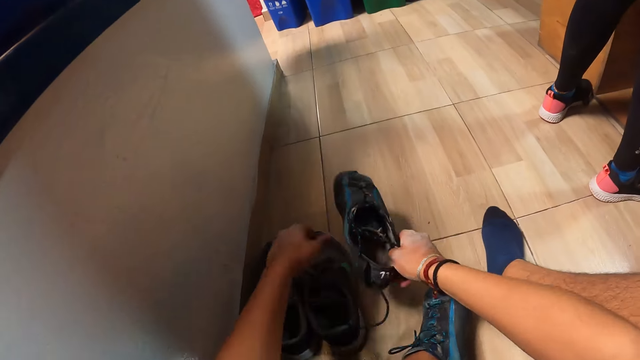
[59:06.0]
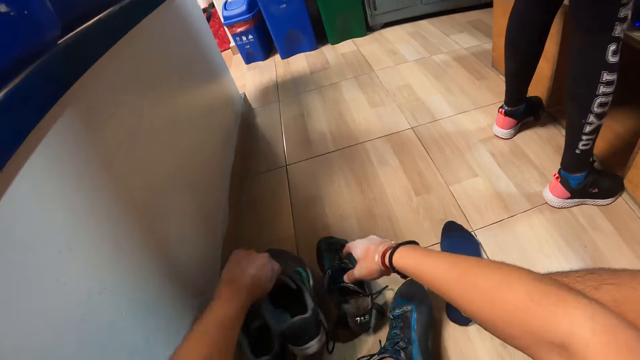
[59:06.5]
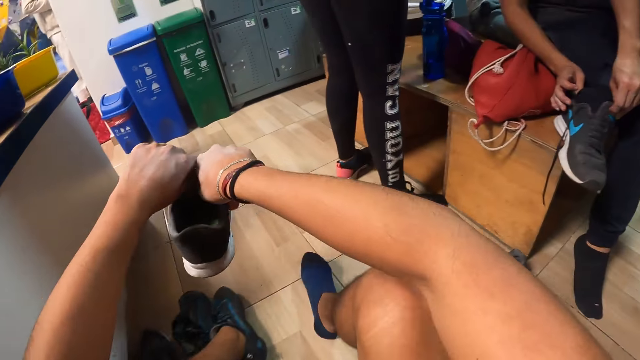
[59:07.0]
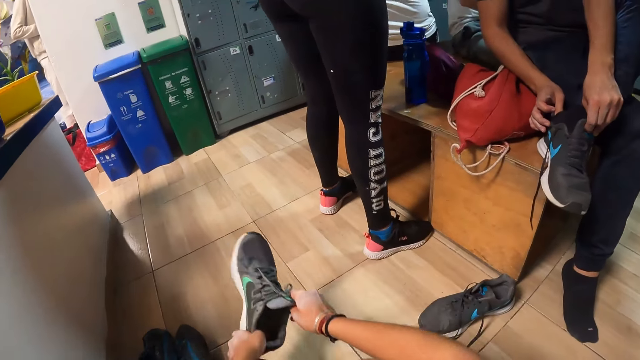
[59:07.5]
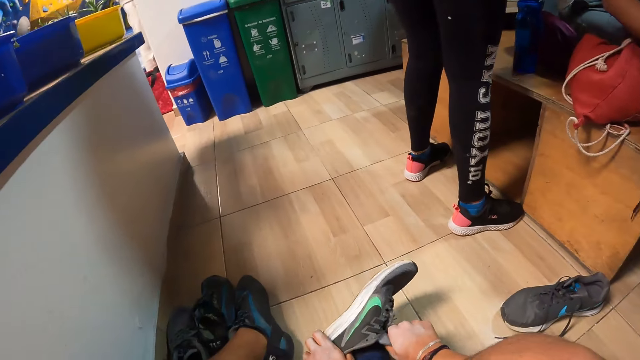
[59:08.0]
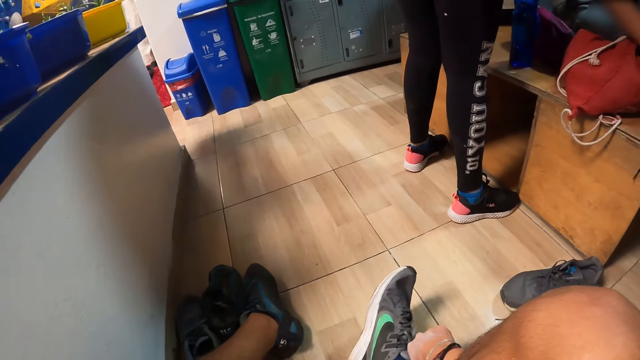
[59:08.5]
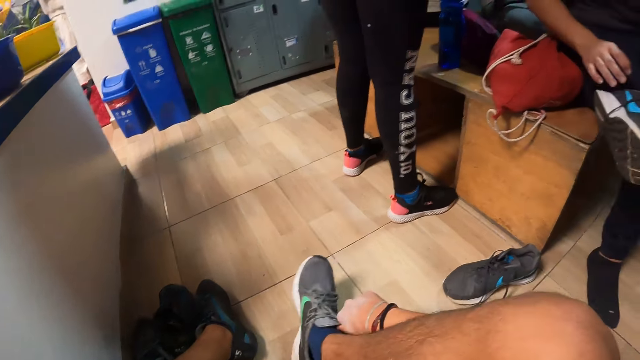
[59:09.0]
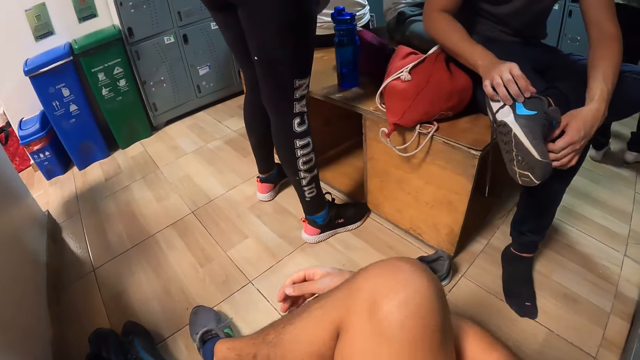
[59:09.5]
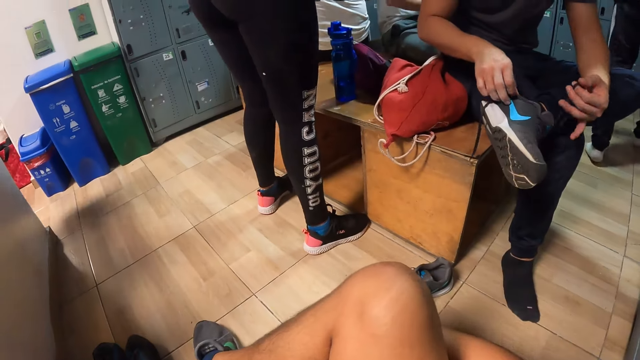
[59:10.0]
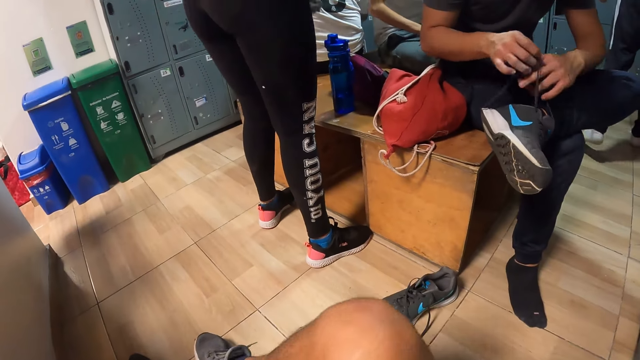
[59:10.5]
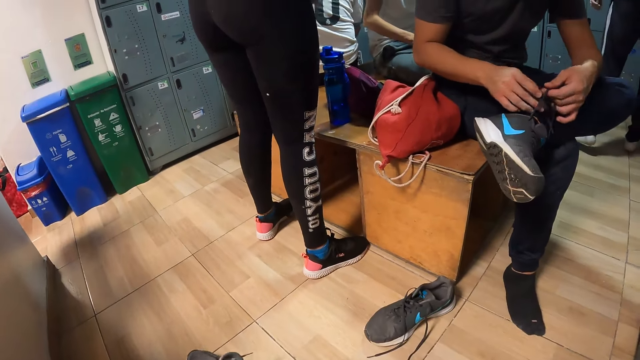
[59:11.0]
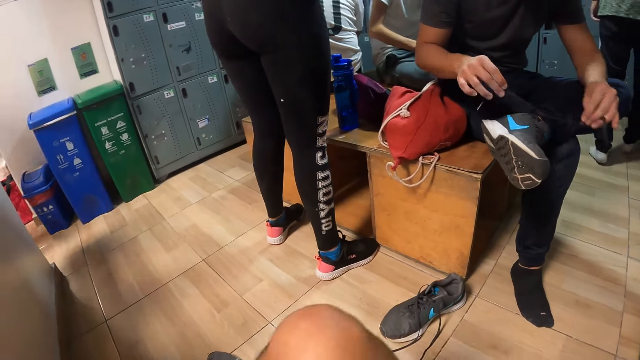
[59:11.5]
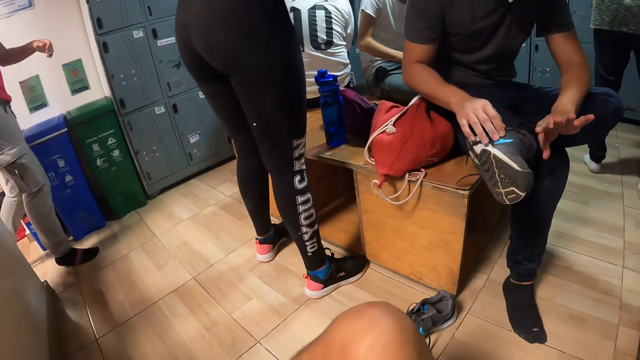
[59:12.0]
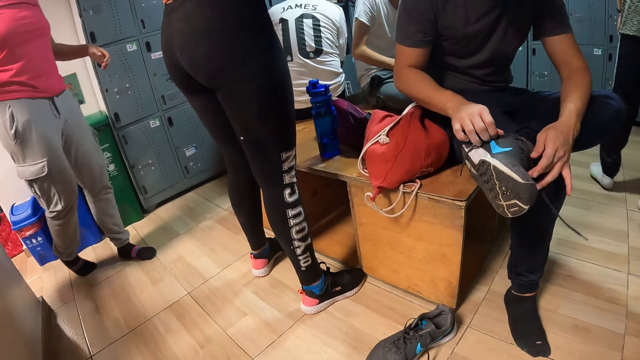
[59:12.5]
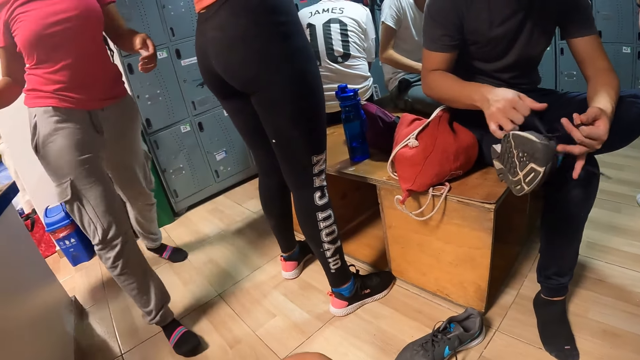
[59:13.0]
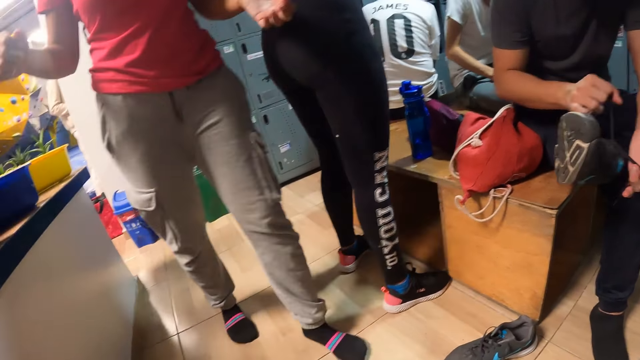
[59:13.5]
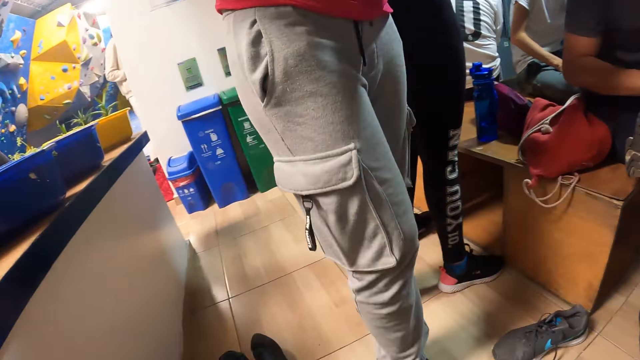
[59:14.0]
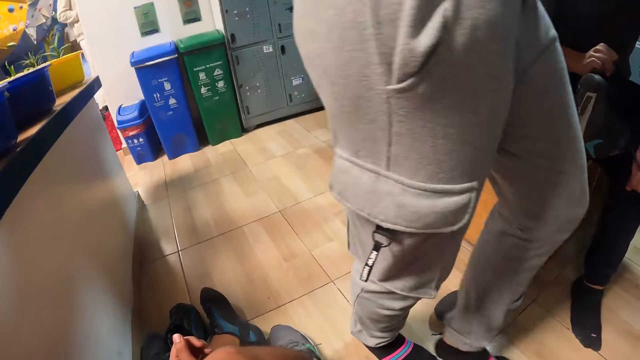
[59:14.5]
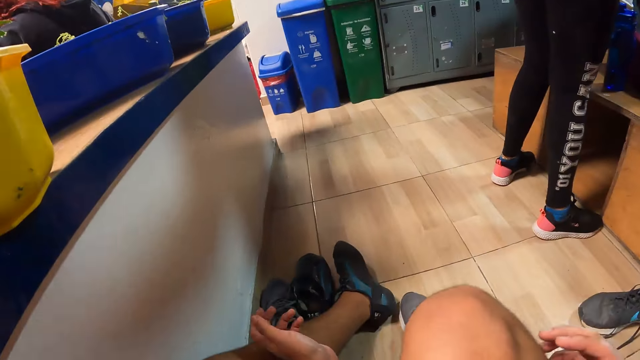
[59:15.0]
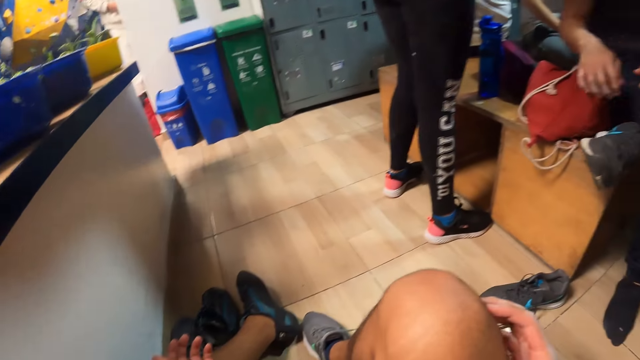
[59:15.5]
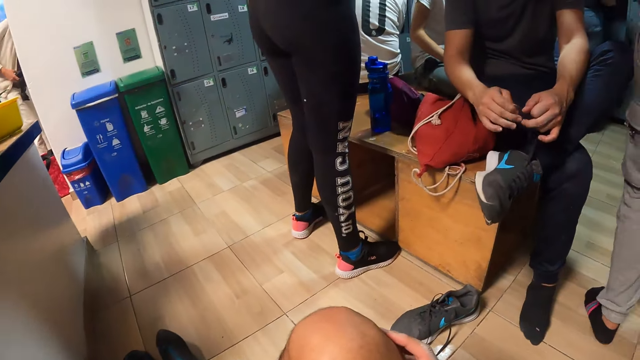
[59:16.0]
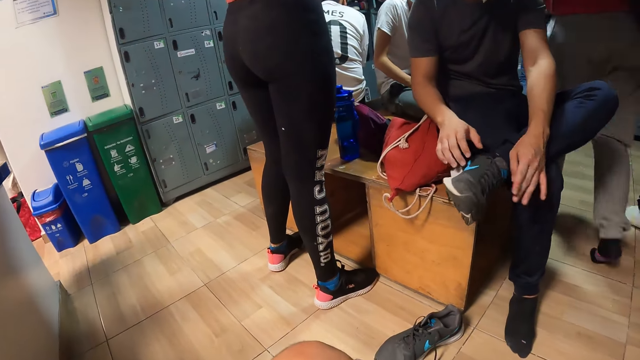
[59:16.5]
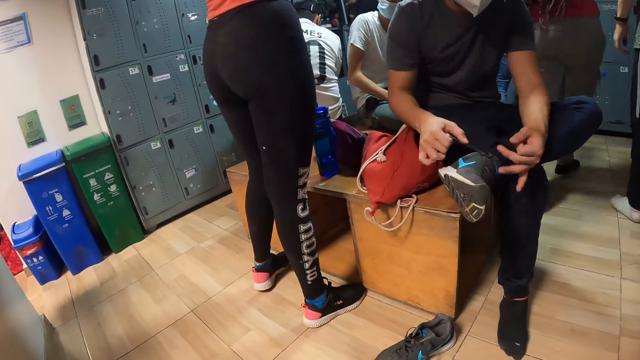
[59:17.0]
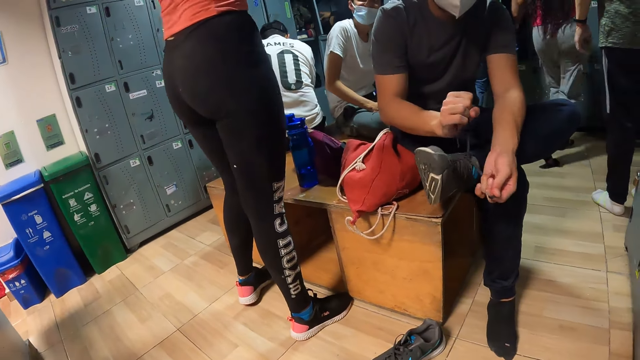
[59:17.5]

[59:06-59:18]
The camera wearer drops the shoe on the floor with his right hand. He picks up the right foot sneaker from the floor with his left hand. He holds the right foot sneaker with his right hand. He wears the right foot sneaker on his right foot with both hands. The man ties the lace of the left foot sneaker with both hands. A woman walks in the room. The woman walks past the camera wearer. The man ties the lace of the left foot sneaker with both hands.

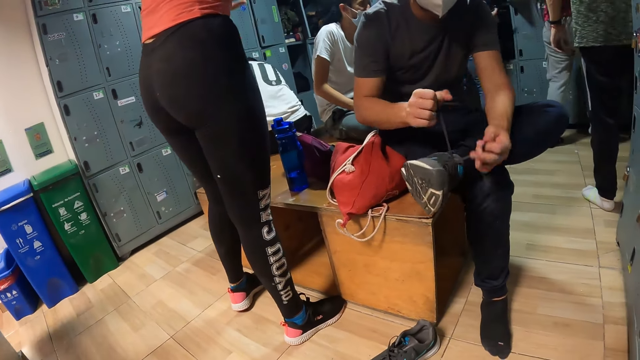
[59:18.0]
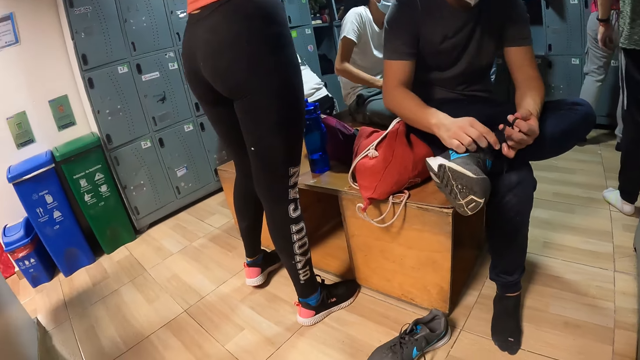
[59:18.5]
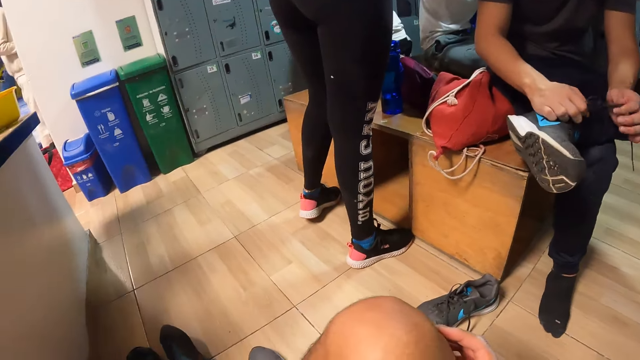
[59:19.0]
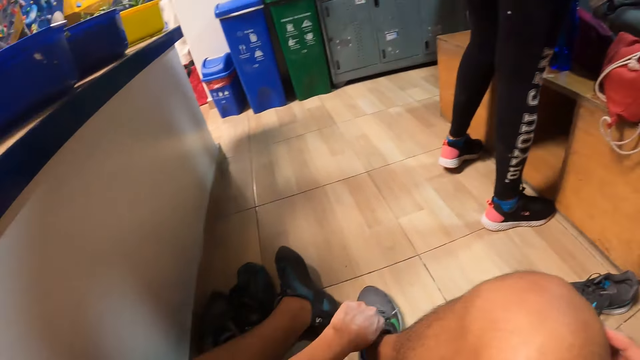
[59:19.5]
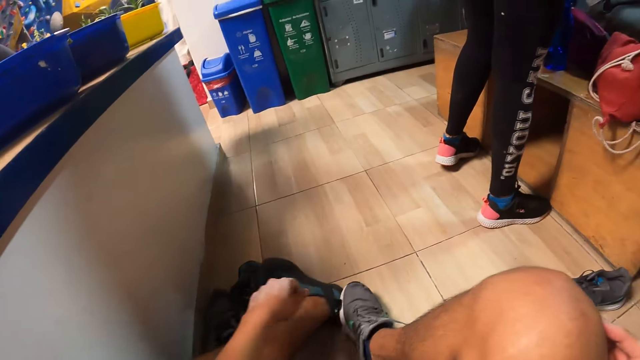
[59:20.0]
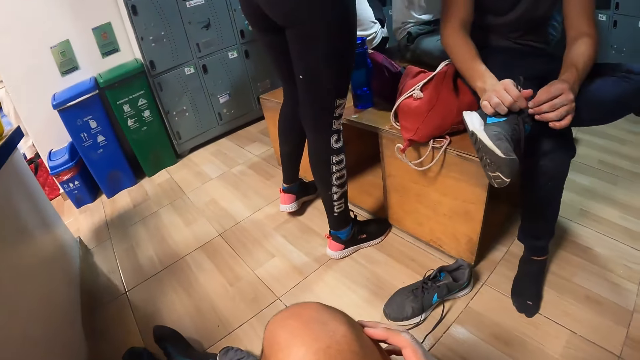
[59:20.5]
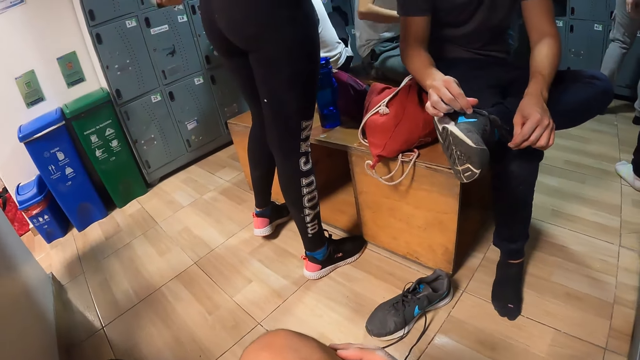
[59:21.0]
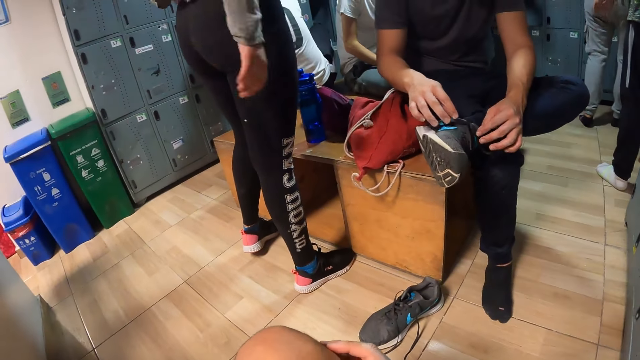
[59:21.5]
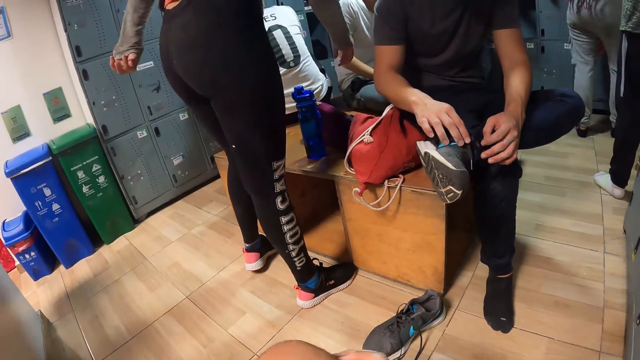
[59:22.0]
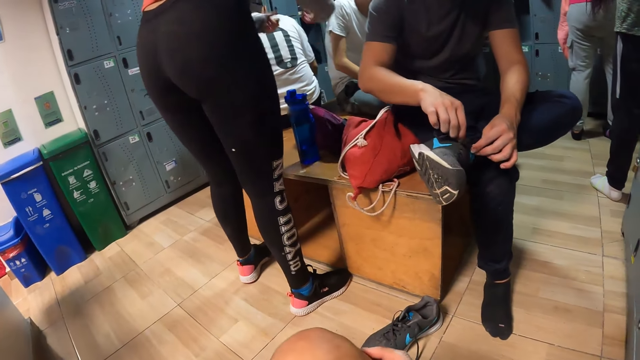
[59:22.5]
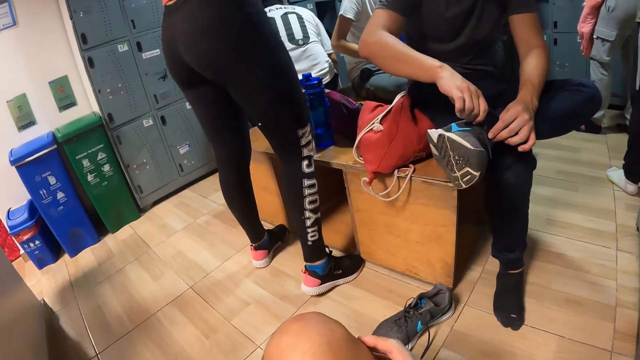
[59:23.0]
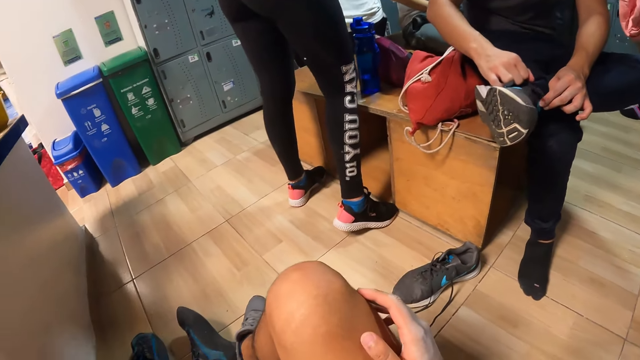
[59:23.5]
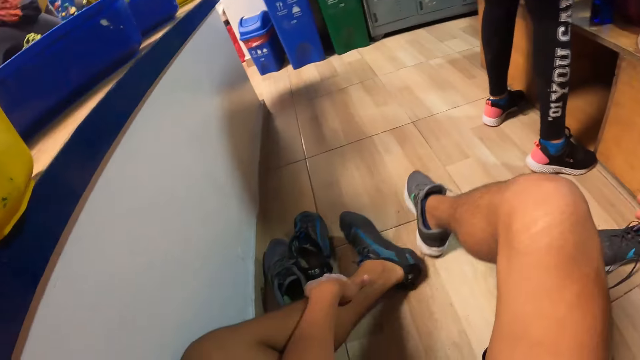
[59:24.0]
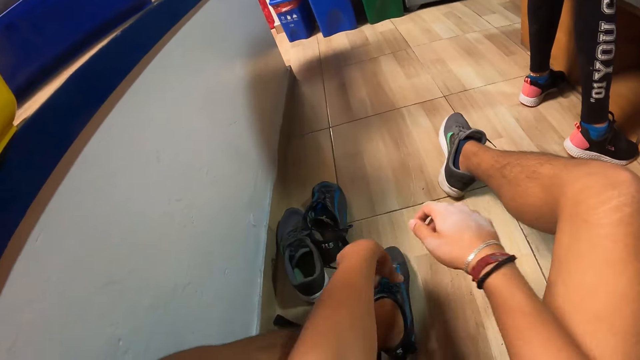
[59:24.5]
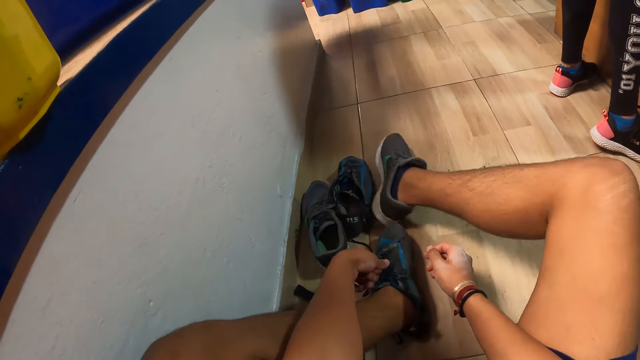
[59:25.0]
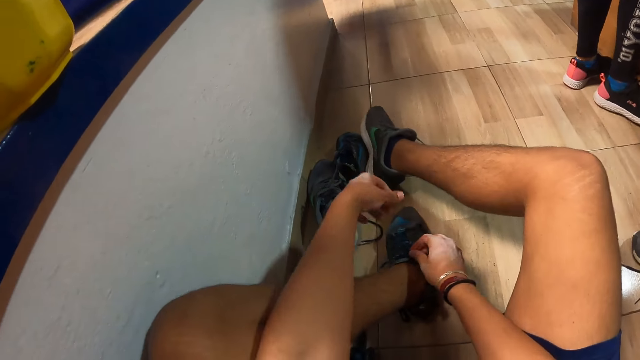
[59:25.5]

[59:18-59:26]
The camera wearer adjusts the right foot sneaker with his left hand. He unties the shoelace of his left foot shoe with both hands.
